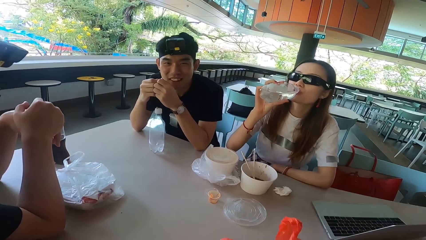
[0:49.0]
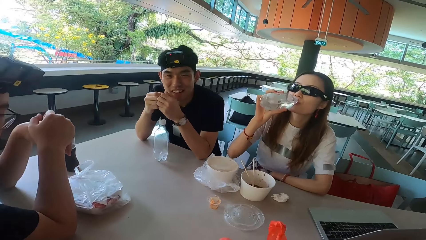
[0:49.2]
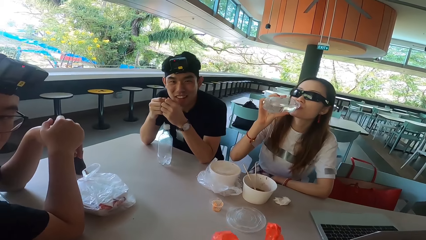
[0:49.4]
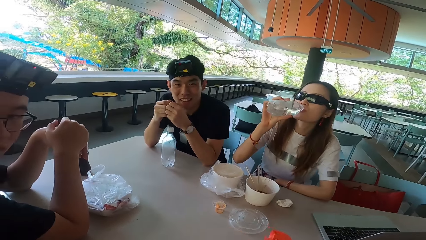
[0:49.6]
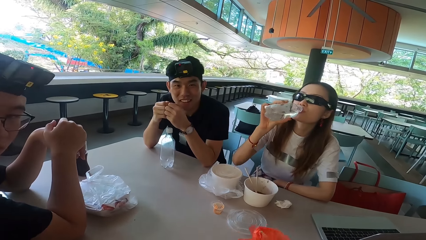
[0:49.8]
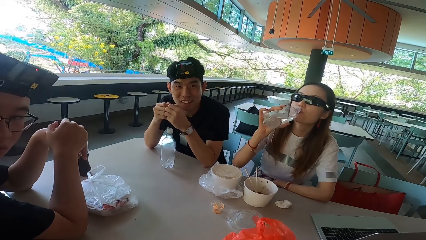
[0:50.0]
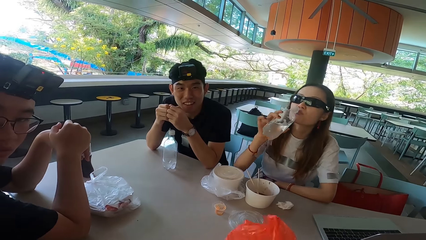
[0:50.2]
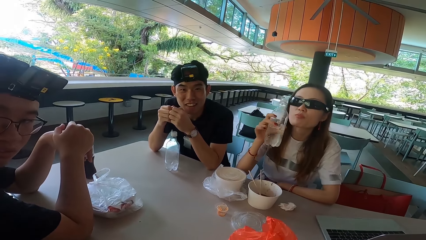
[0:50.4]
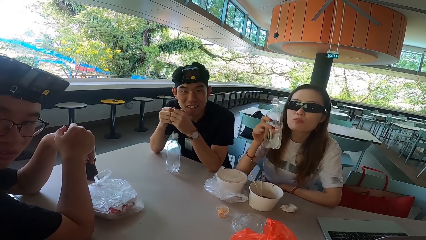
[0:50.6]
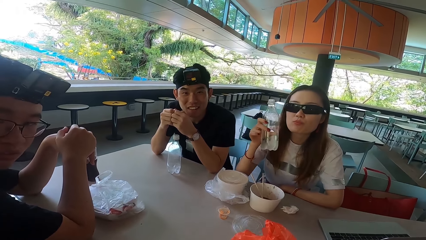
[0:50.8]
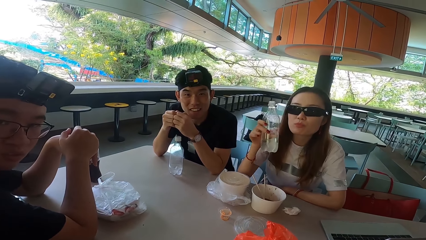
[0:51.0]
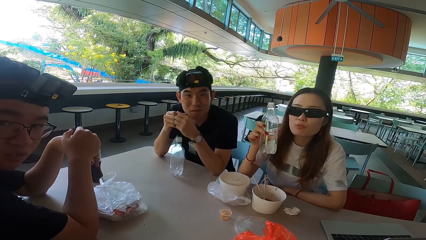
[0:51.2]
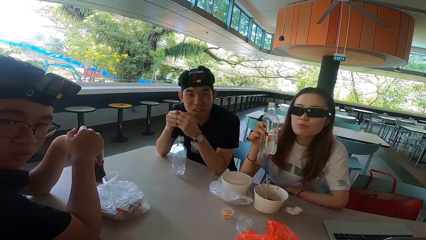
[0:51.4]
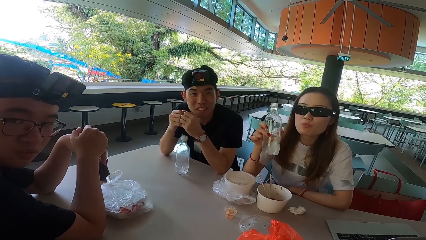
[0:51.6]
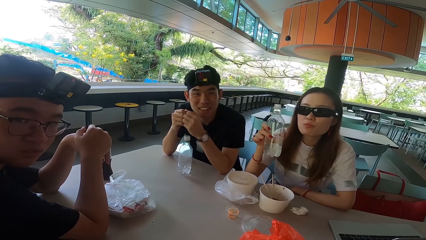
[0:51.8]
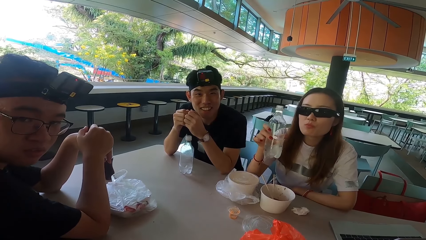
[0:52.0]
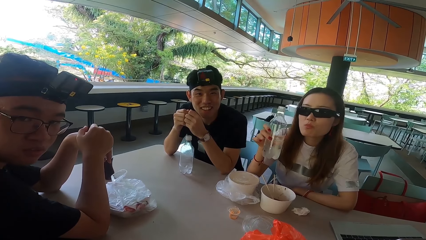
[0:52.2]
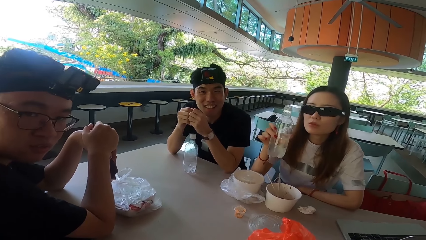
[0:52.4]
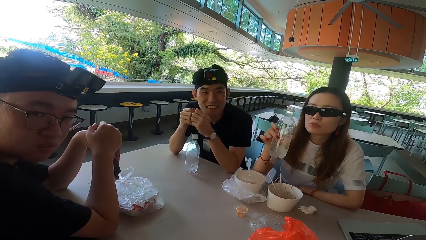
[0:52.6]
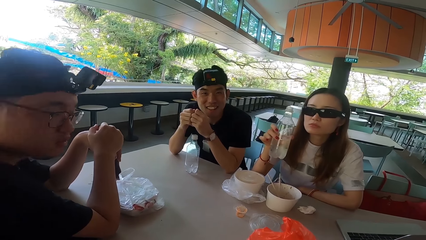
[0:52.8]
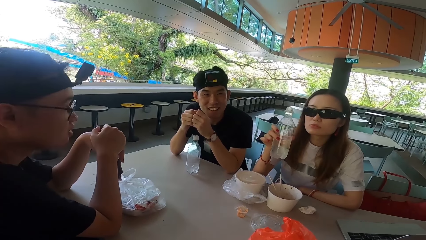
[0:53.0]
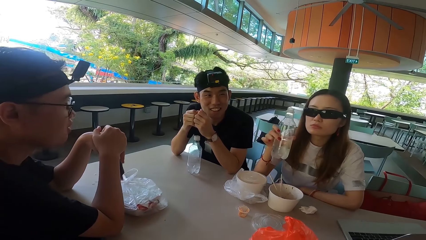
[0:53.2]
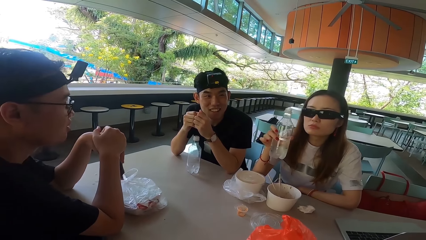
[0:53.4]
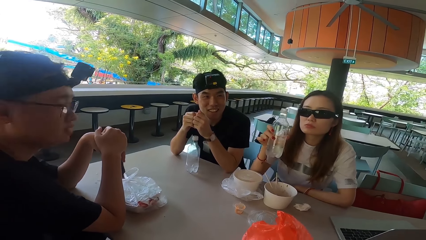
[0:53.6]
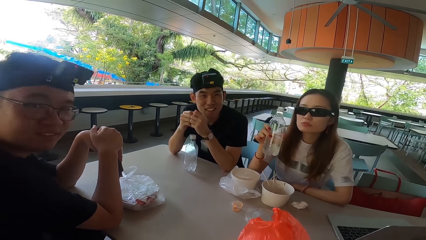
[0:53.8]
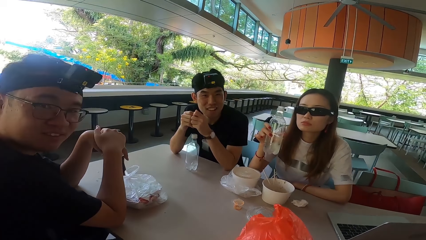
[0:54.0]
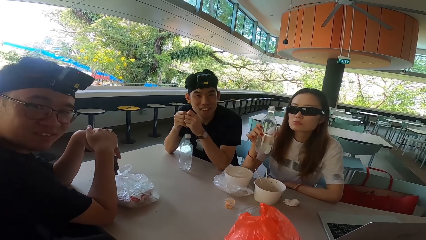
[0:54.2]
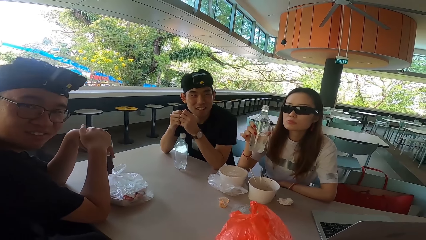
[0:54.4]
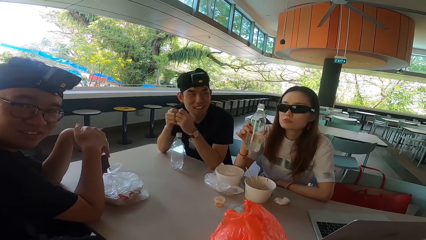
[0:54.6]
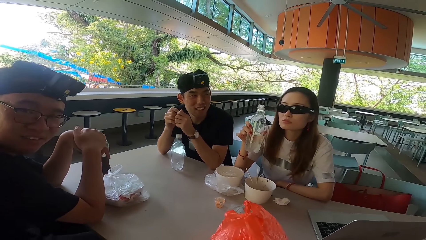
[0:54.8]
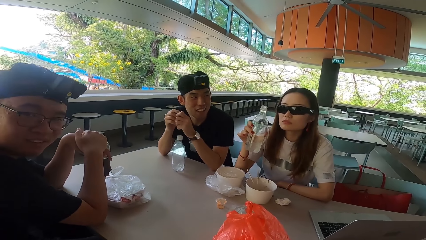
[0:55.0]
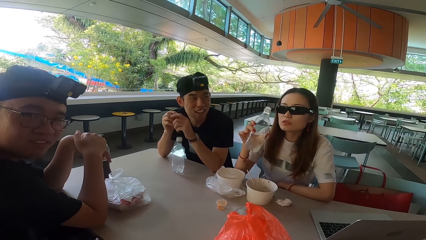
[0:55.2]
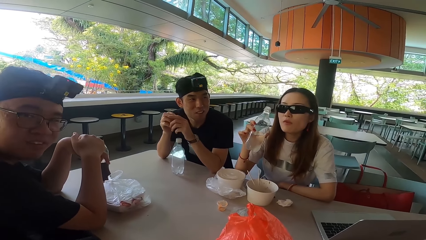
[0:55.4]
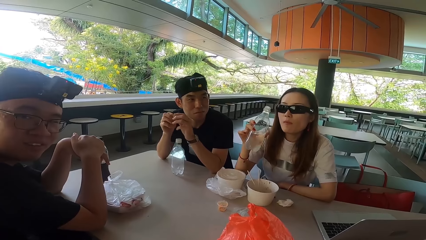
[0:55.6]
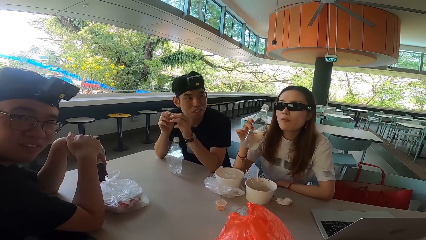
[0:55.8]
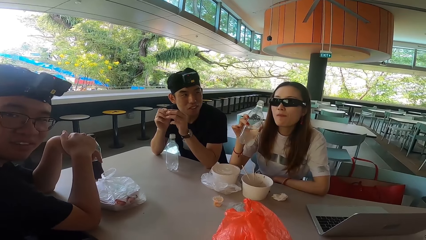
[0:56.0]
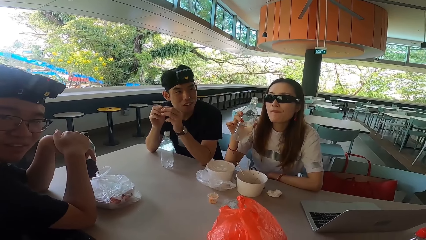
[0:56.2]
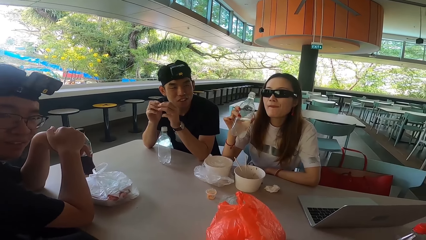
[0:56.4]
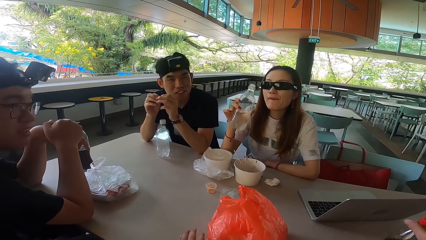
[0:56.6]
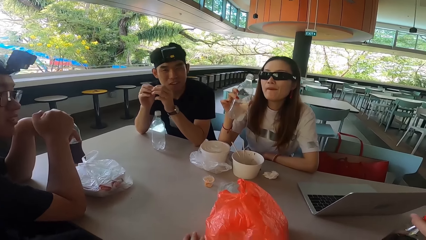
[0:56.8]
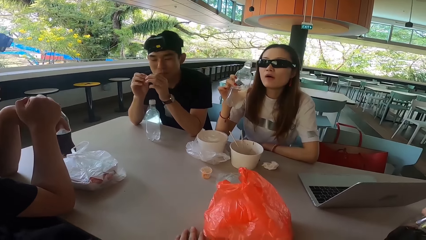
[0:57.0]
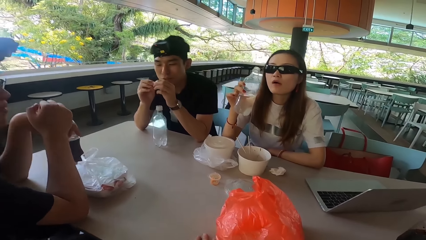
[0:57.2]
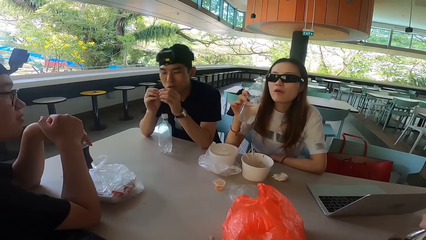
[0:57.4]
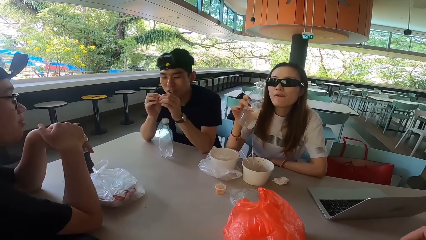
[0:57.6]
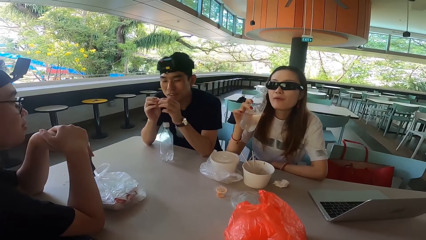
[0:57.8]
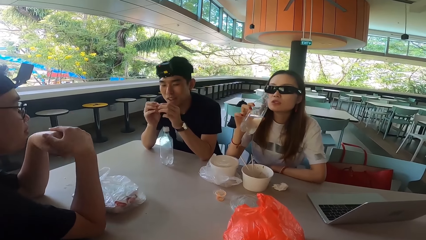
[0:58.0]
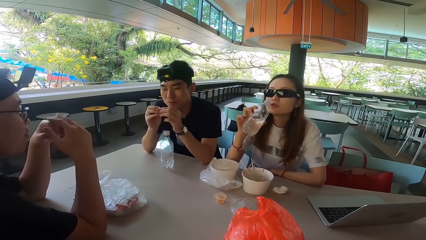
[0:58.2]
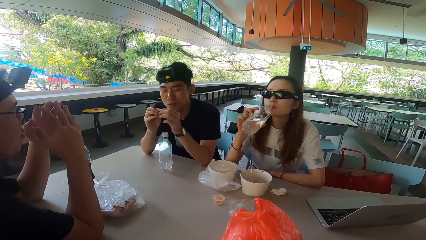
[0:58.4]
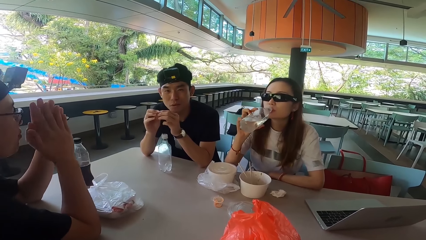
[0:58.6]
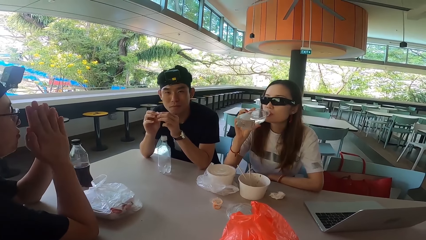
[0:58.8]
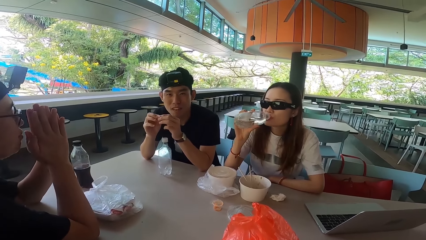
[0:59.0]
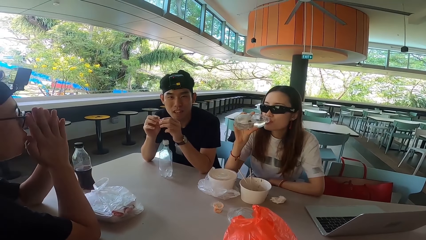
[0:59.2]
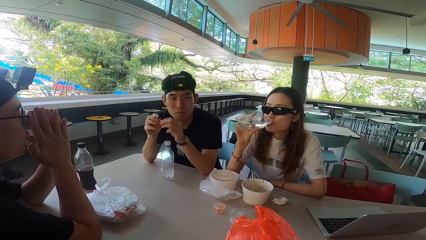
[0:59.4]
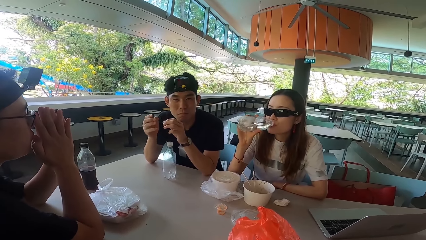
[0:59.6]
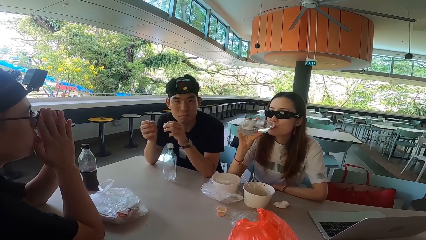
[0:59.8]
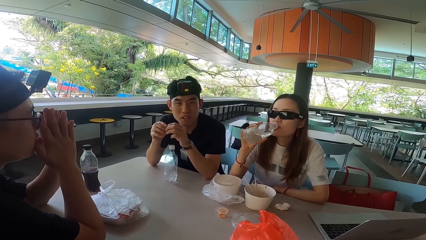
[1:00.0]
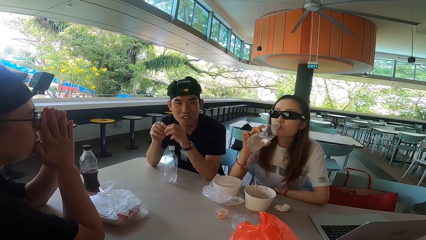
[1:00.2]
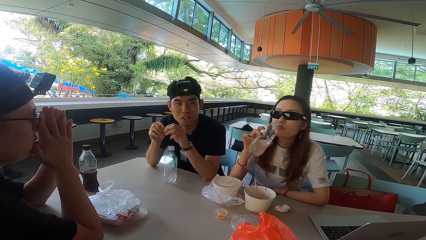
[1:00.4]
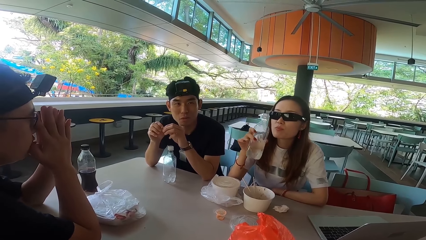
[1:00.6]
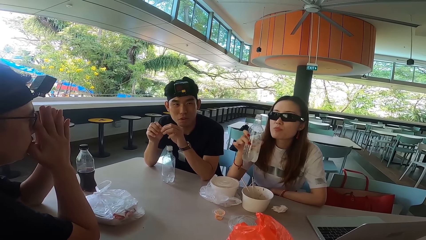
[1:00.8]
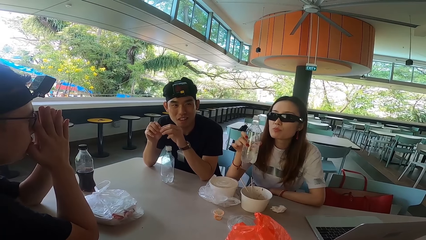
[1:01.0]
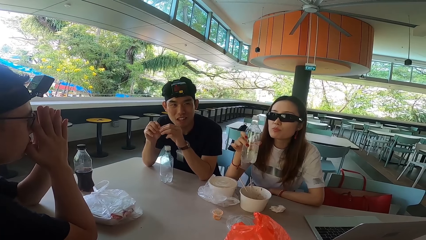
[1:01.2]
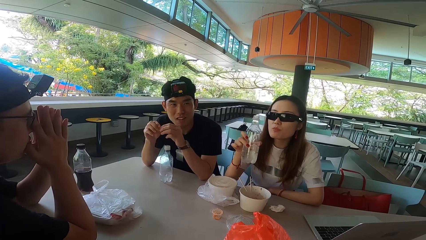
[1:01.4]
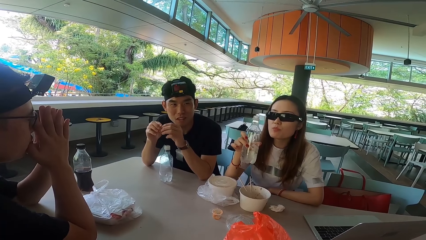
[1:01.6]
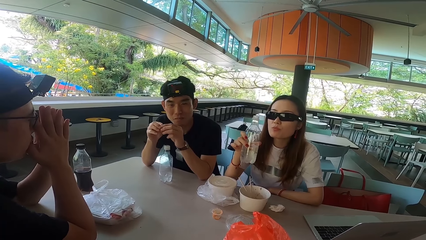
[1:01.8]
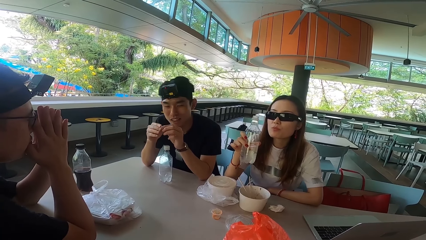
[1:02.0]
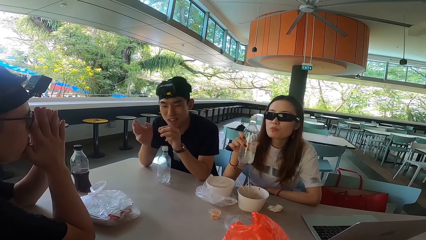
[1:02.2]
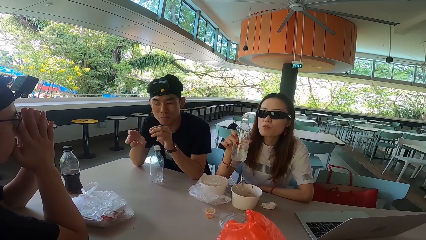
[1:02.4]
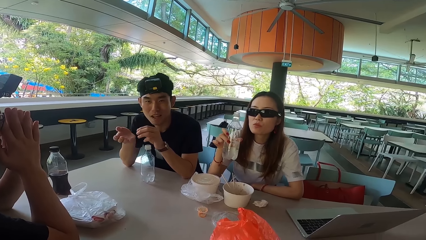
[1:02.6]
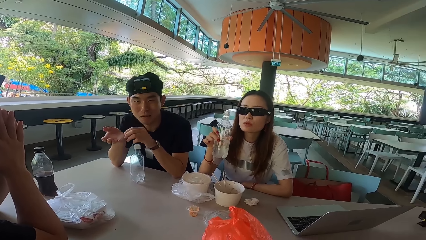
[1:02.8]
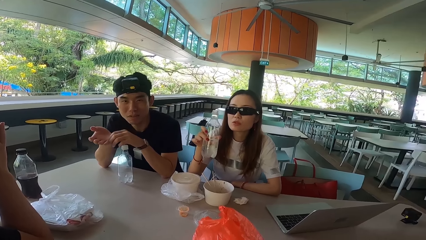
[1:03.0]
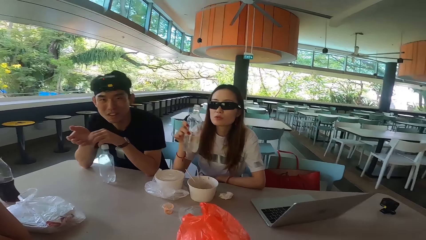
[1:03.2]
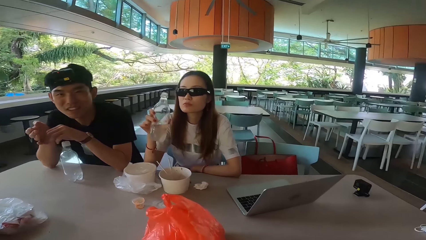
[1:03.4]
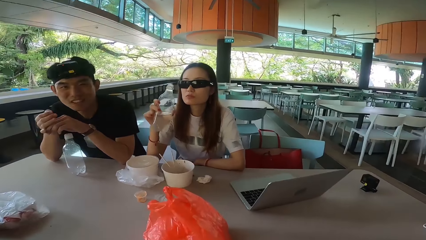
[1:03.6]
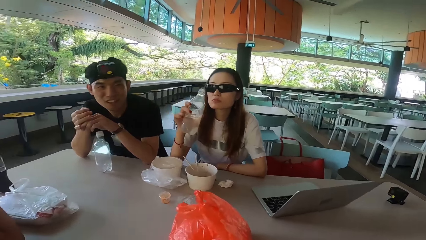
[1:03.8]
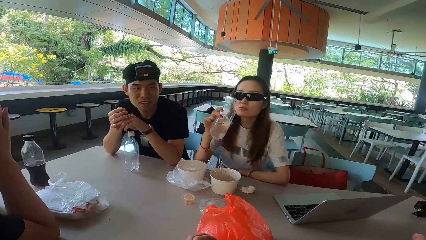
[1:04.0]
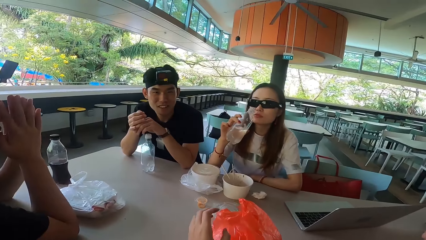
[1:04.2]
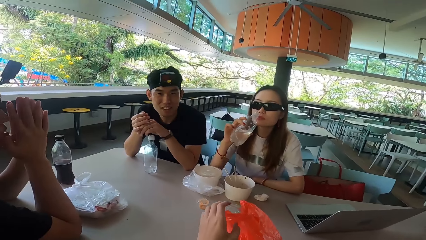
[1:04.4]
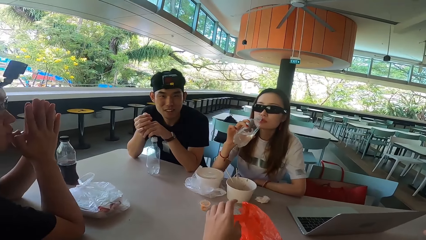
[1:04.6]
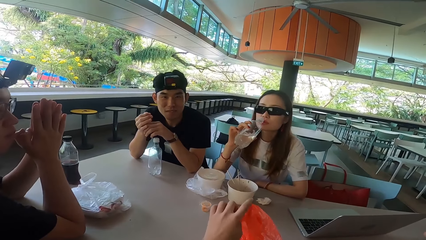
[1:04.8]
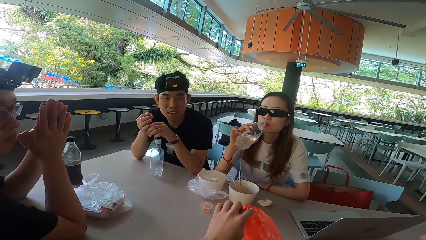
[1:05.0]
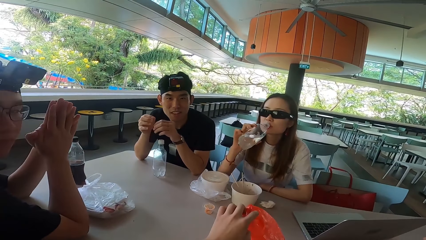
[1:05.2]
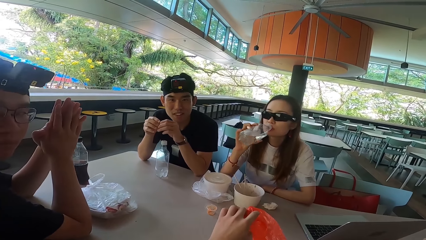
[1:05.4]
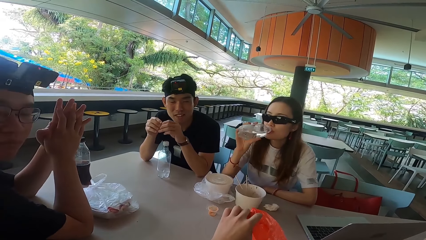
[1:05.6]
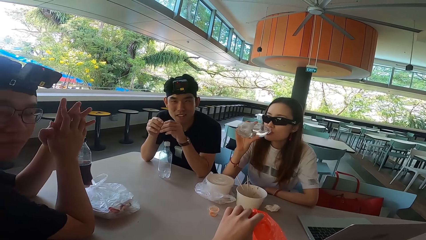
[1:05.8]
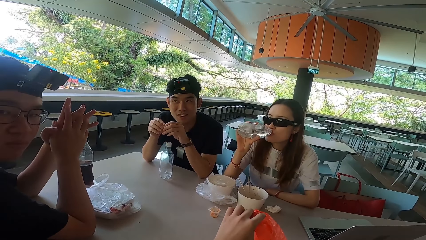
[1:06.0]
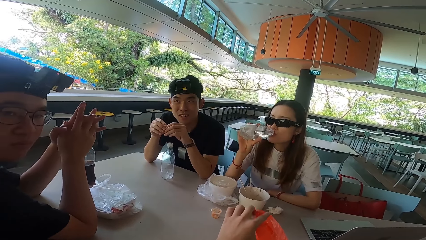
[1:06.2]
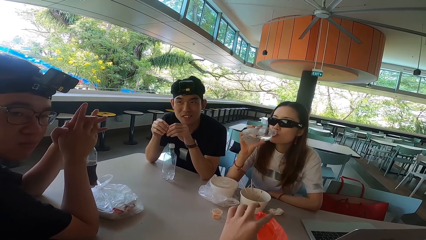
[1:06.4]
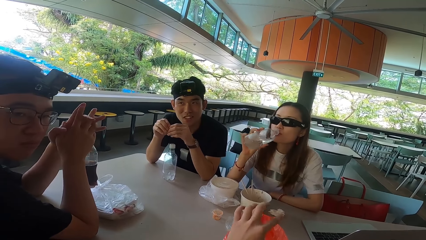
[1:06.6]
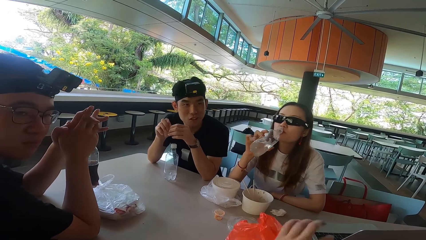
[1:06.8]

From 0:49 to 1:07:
The camera wearer moves a hand away from the polythene bag. A man turns right. A woman pulls the bottle off her mouth. Another man talks to the camera wearer. The woman drinks something. The first man turns forward and turns right. The other man turns left and talks to the camera wearer. The first man turns forward. The other man shakes his head. The first man moves hands. The woman drinks water from the bottle. The other man gestures his hand. The woman pulls the bottle off her mouth. The other man talks to the camera wearer. The first man adjusts spectacles. The other man gestures his hand. The camera wearer holds the paper. They touch the polythene bag. The first man moves hands away from the spectacles and turns right. The woman drinks water from the bottle.
